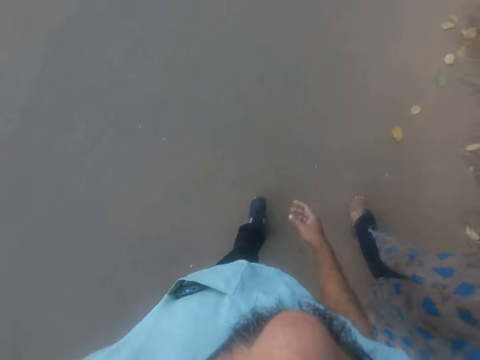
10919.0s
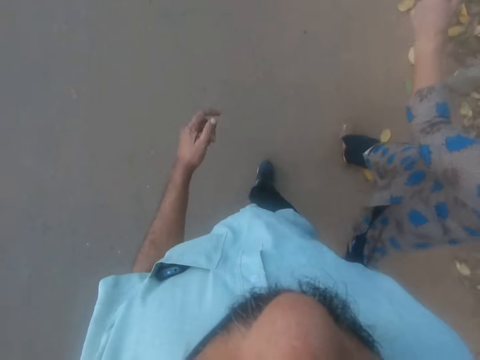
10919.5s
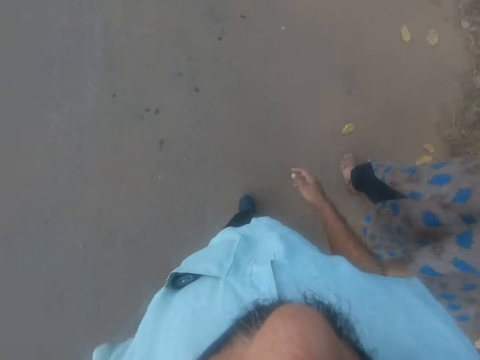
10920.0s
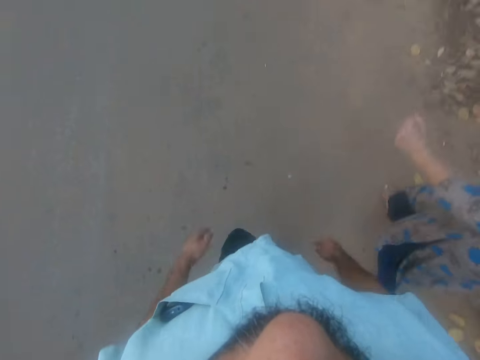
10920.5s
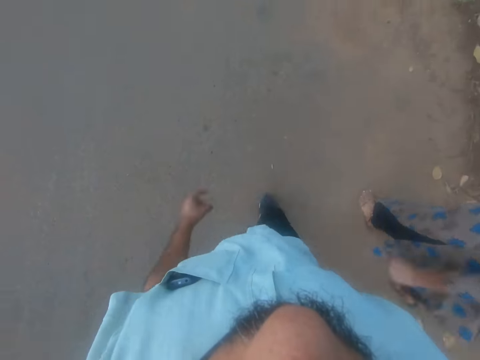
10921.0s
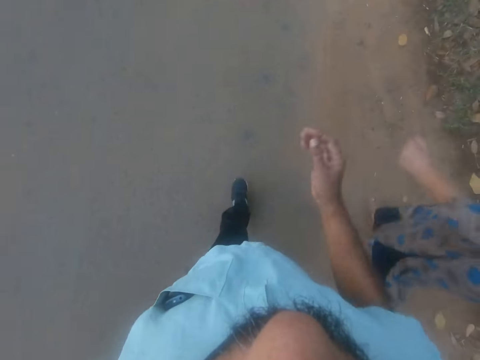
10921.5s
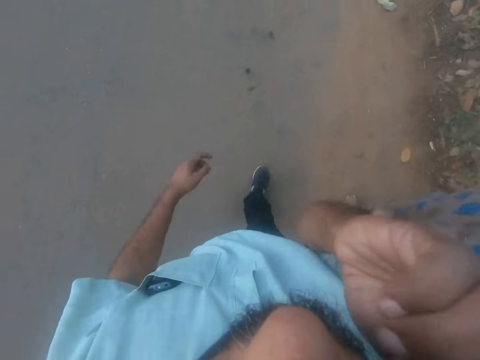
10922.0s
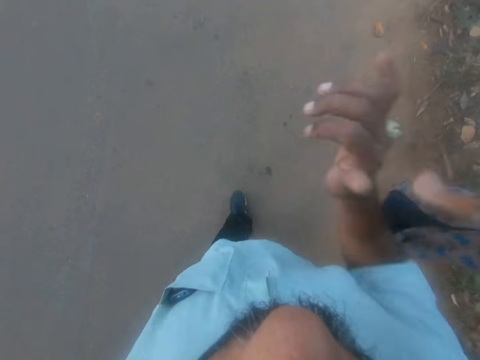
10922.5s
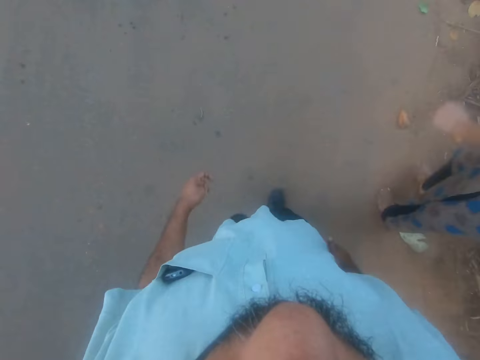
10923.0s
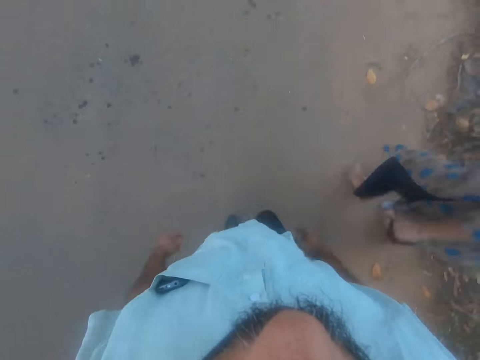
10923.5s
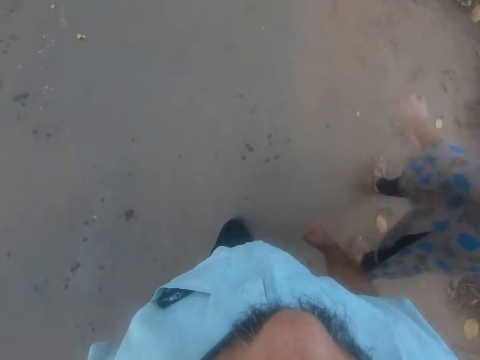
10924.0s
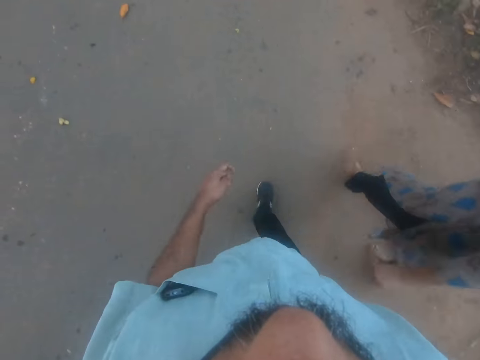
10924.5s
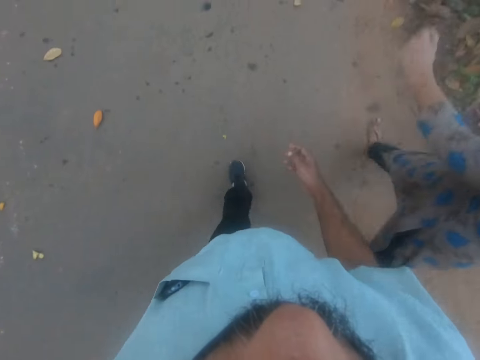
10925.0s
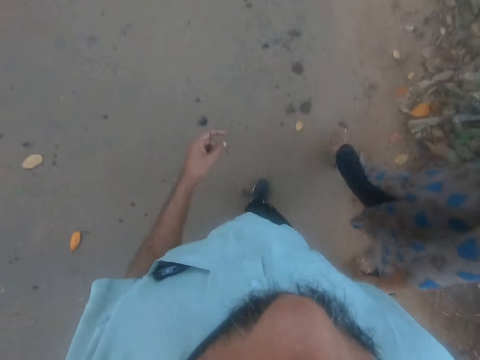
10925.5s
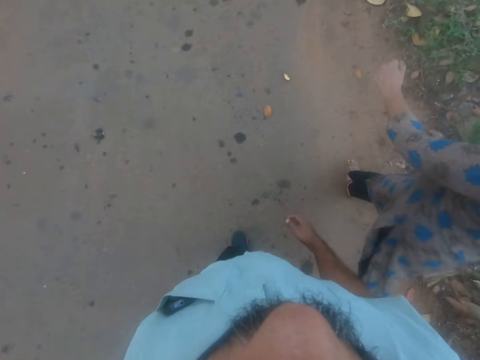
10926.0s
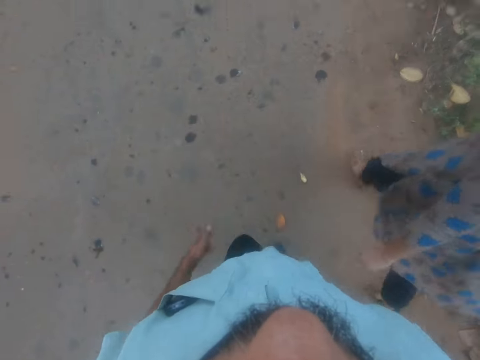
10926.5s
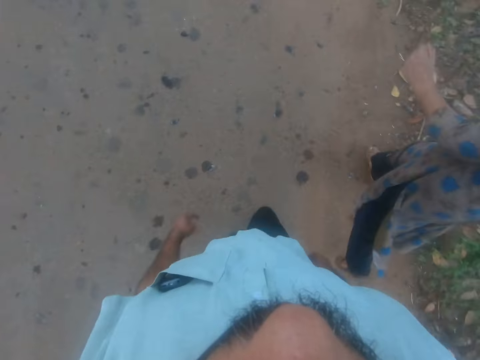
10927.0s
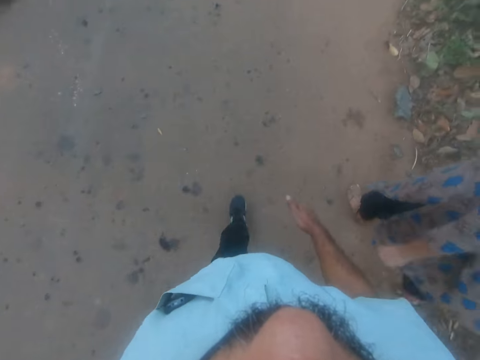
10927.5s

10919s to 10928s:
The camera wearer rubs his face with his left hand.

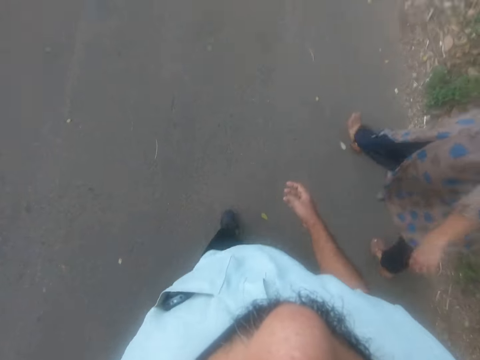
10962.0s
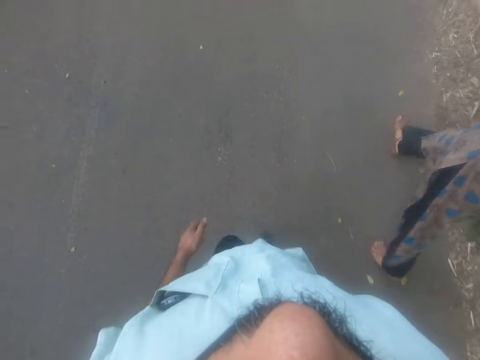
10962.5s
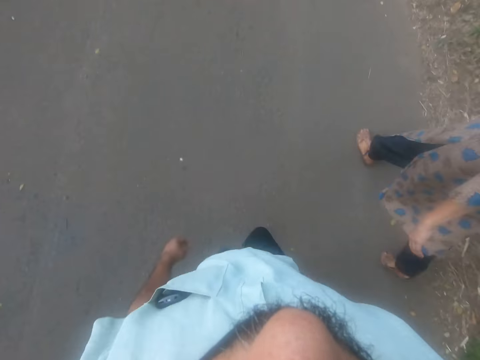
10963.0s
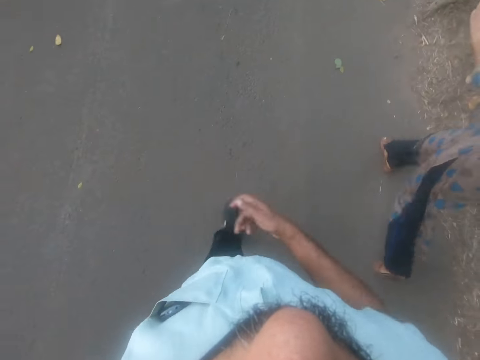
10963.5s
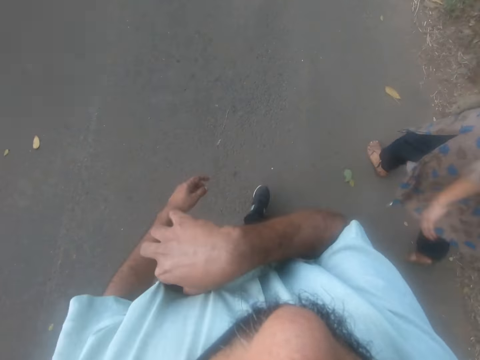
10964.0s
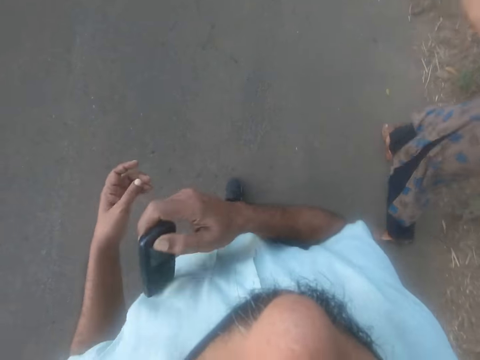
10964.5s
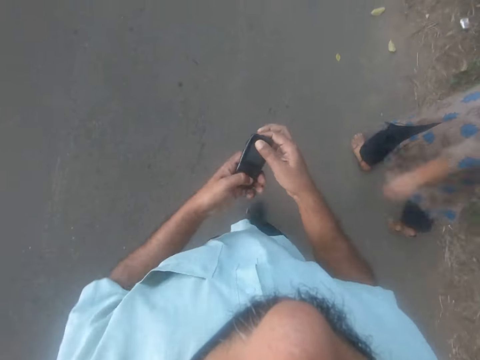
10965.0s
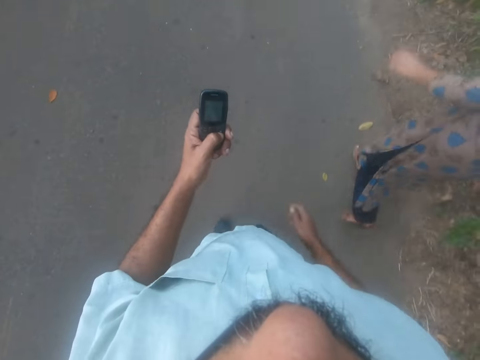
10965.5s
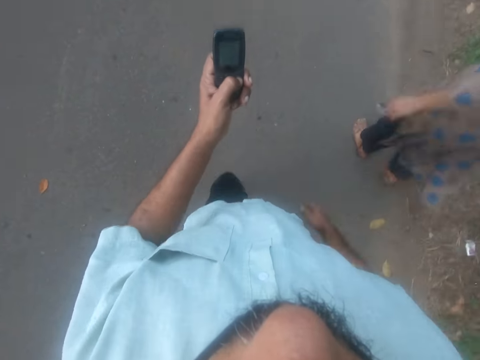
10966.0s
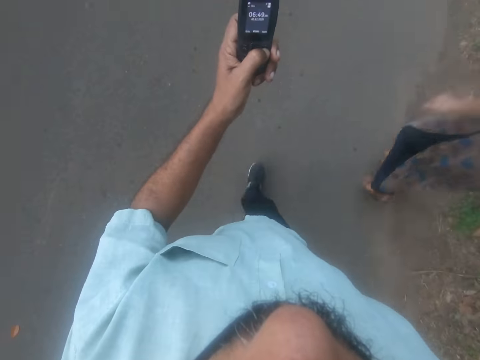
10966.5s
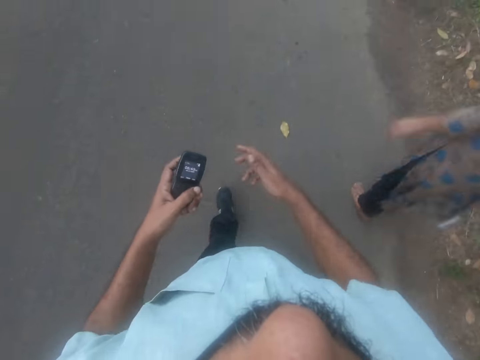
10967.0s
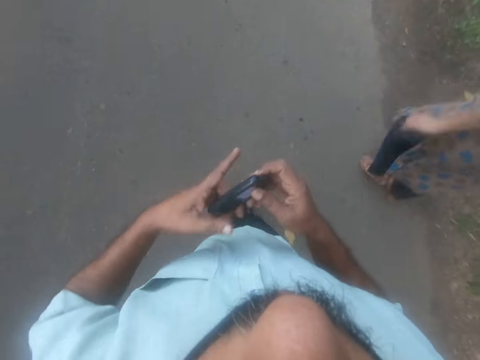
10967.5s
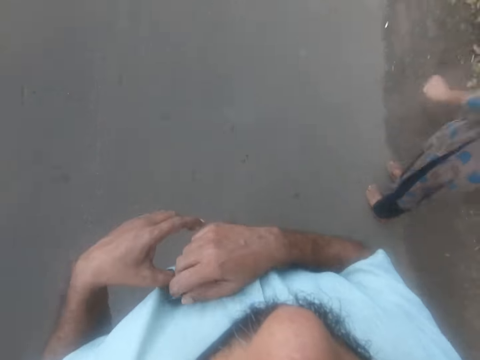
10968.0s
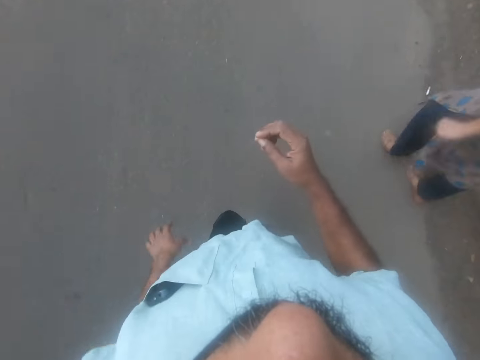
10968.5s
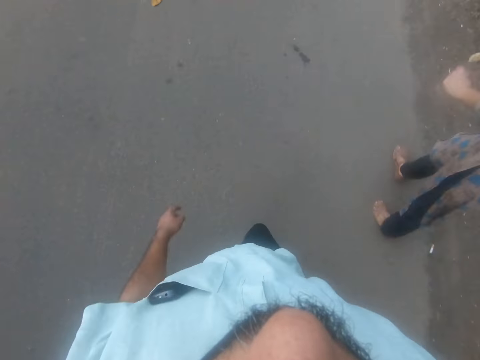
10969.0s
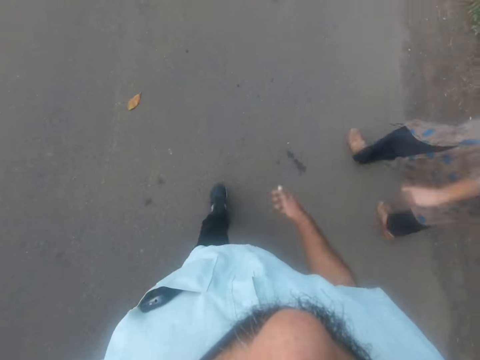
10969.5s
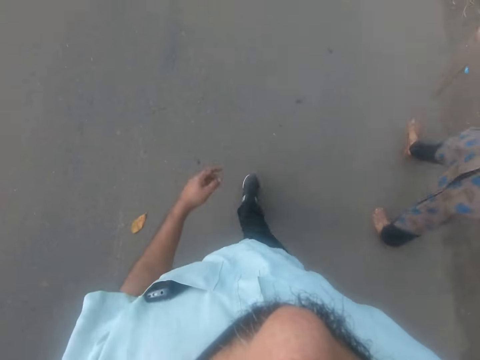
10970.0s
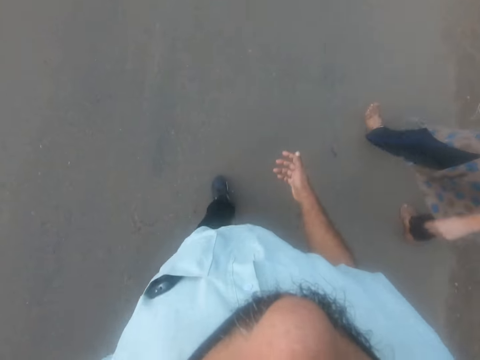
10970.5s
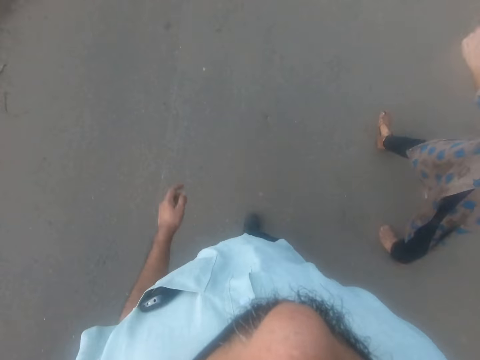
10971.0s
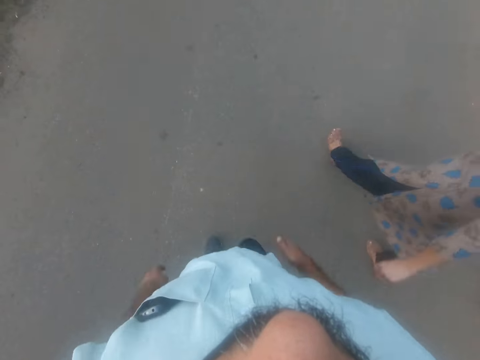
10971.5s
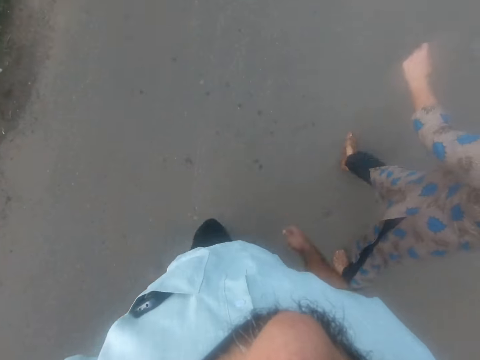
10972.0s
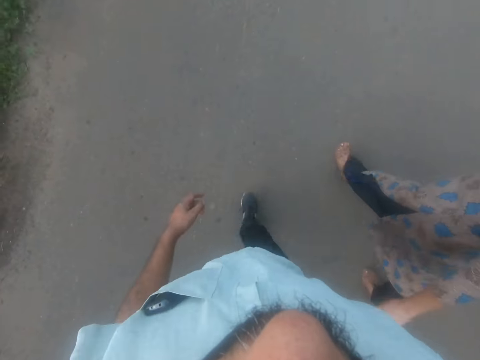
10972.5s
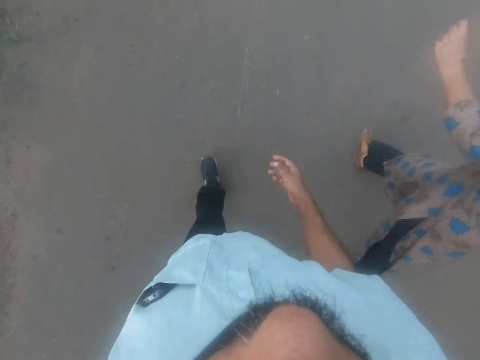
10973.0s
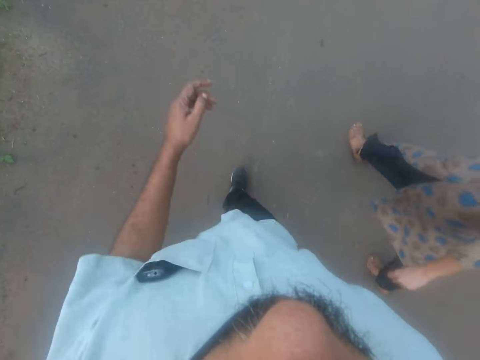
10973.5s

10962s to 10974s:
The camera wearer takes a phone from his shirt pocket with his right hand. He moves the phone from his right hand to his left hand. He holds the phone with his left hand. He operates the phone with his left hand. He walks on the road with a person. He moves the phone from his left hand to his right hand. He puts the phone in the shirt pocket. He walks on the road with the person.

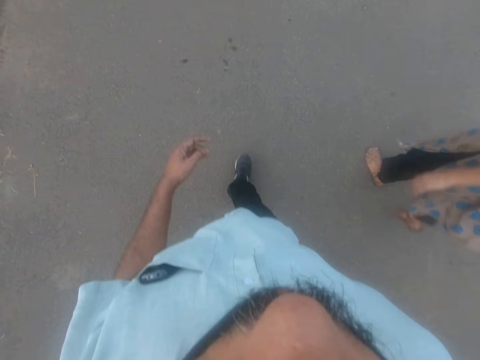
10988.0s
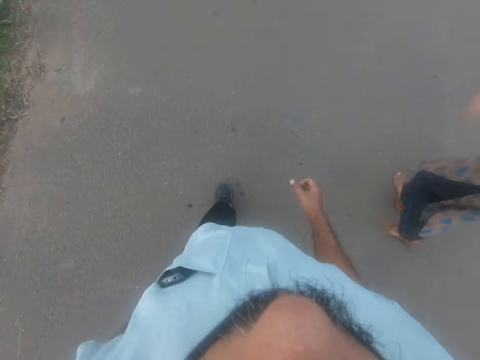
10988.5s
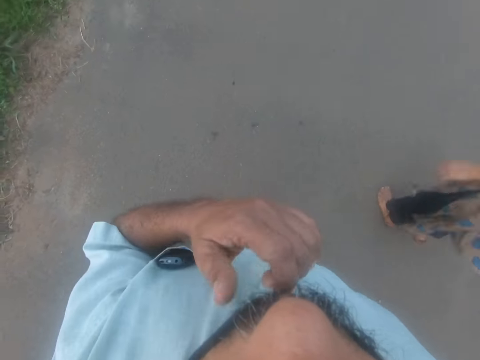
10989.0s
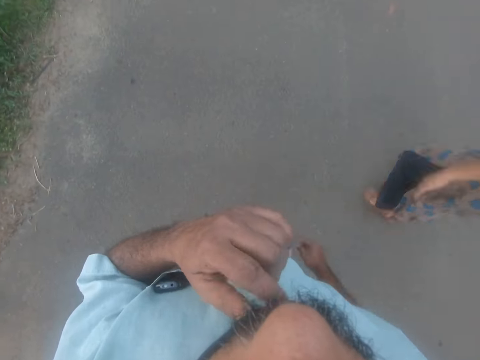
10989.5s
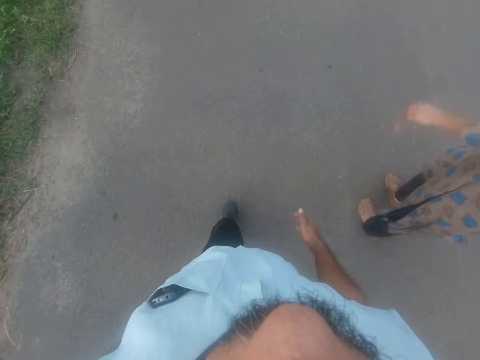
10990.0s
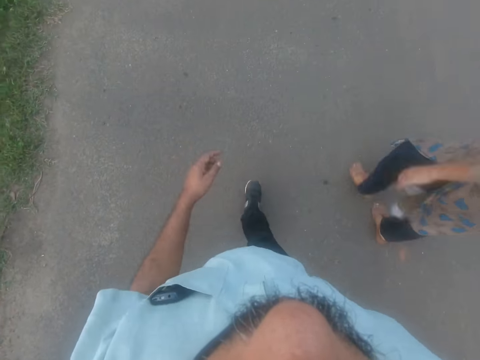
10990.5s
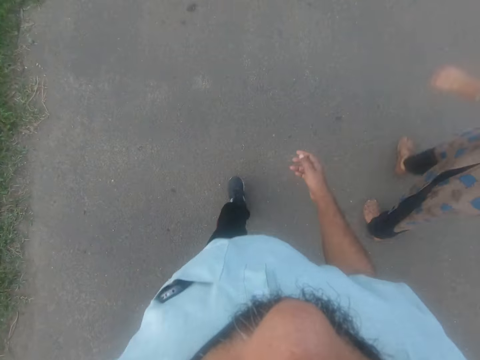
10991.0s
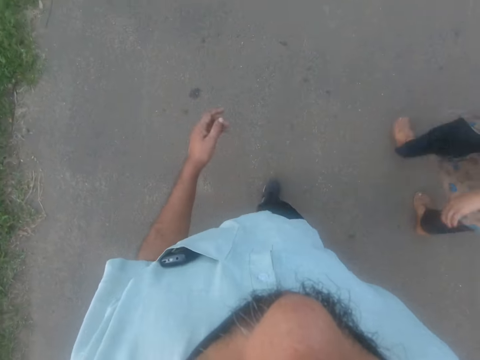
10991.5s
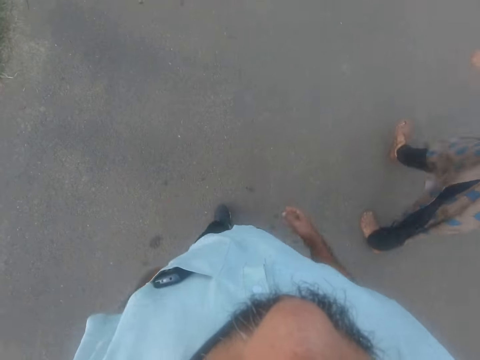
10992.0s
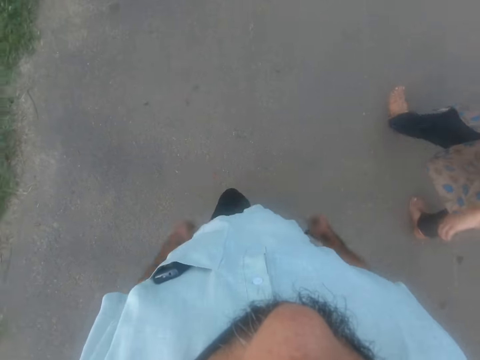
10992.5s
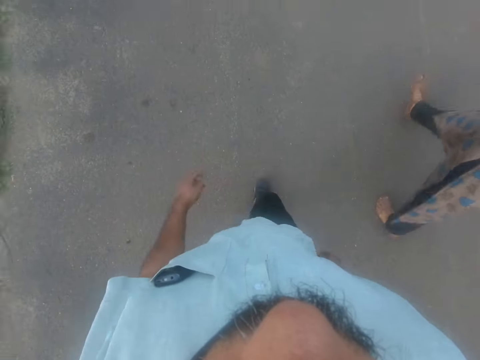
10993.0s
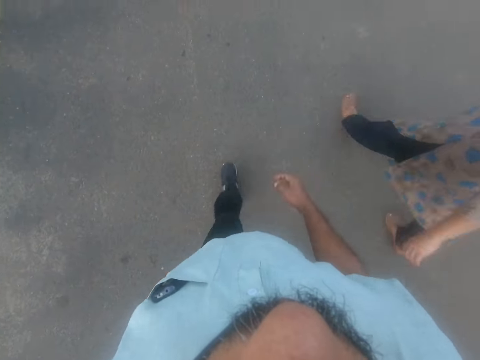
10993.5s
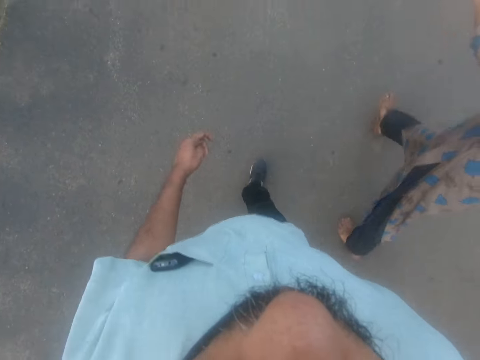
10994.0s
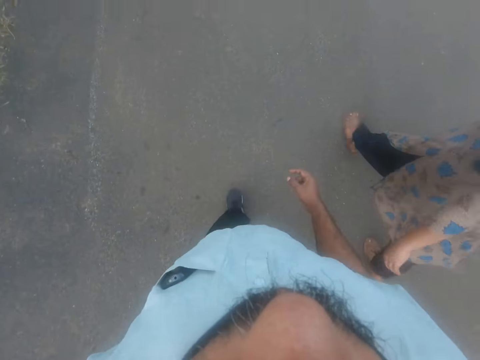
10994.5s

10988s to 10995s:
The camera wearer touches his beard with his left hand. He walks on the road with a person.
